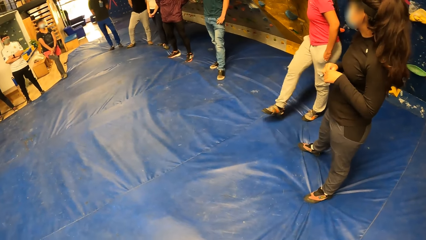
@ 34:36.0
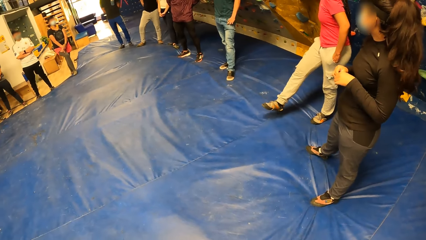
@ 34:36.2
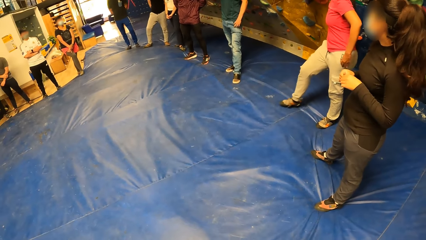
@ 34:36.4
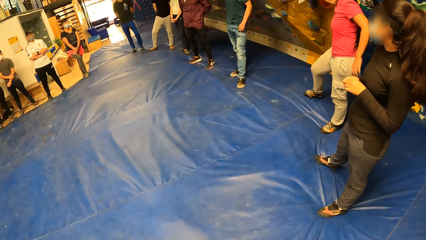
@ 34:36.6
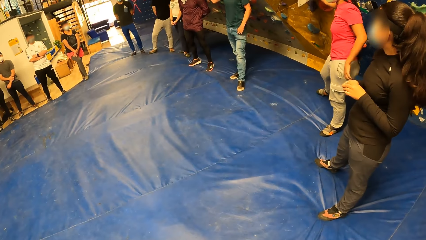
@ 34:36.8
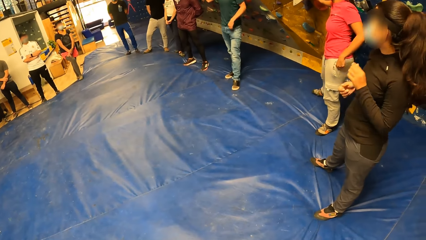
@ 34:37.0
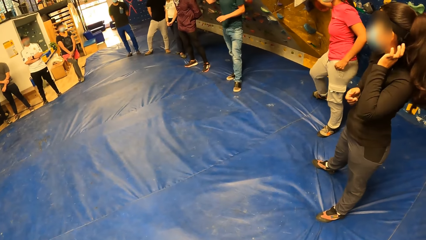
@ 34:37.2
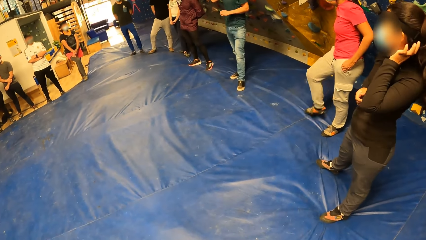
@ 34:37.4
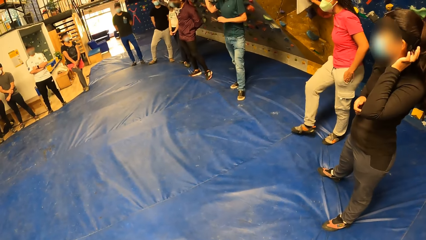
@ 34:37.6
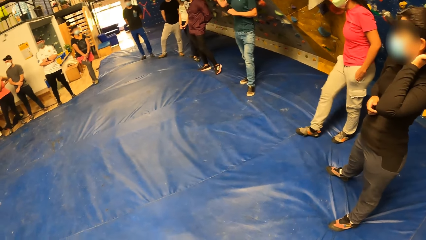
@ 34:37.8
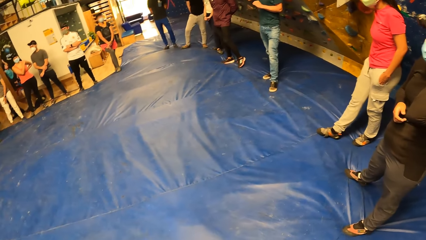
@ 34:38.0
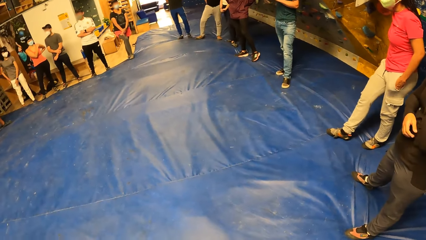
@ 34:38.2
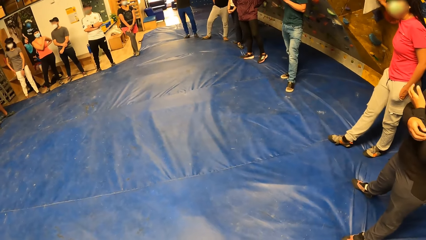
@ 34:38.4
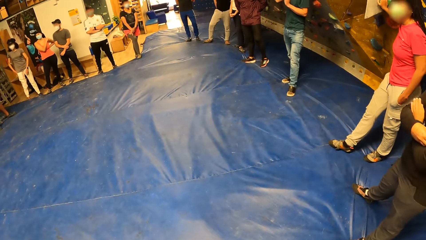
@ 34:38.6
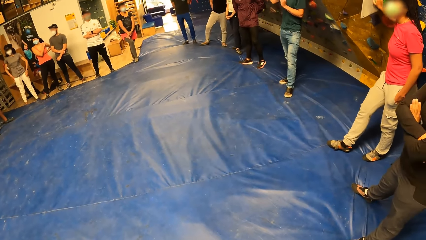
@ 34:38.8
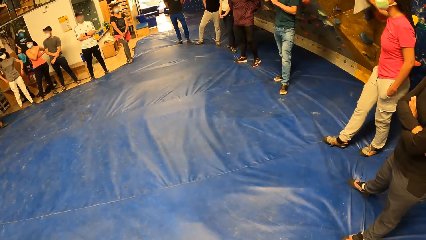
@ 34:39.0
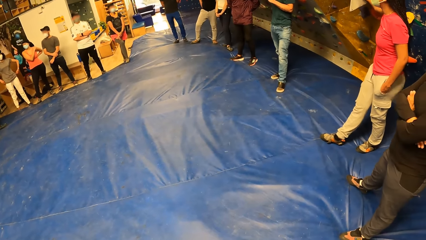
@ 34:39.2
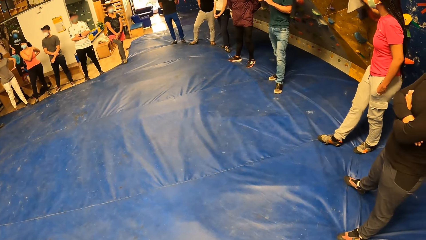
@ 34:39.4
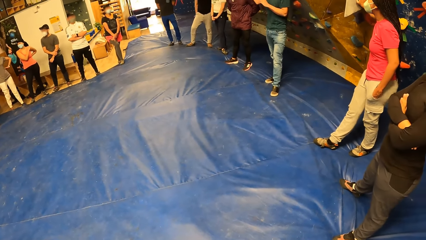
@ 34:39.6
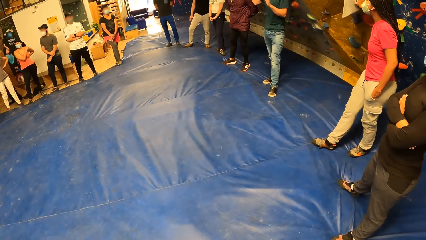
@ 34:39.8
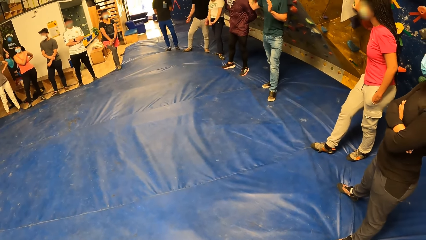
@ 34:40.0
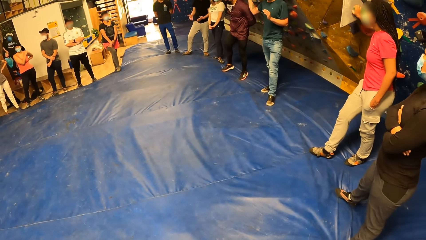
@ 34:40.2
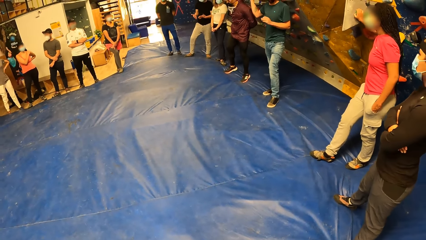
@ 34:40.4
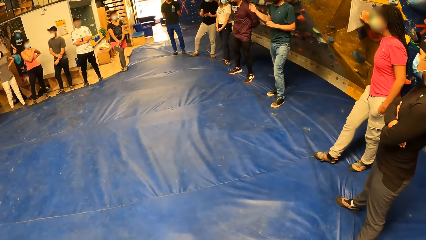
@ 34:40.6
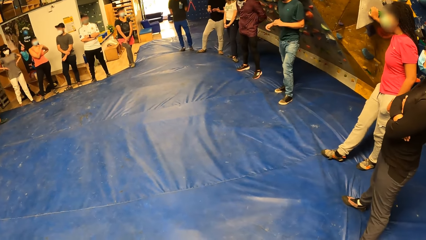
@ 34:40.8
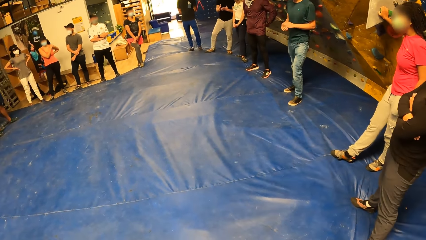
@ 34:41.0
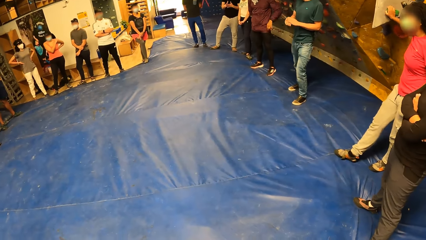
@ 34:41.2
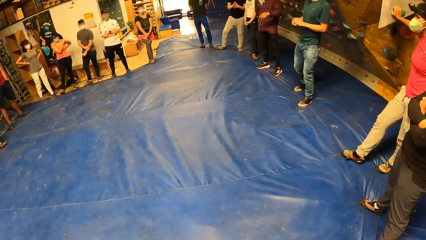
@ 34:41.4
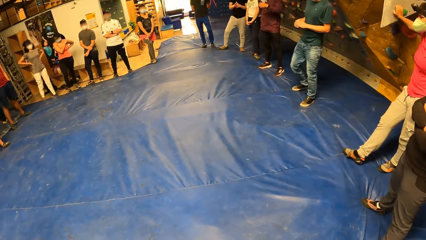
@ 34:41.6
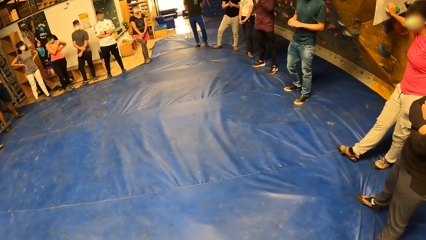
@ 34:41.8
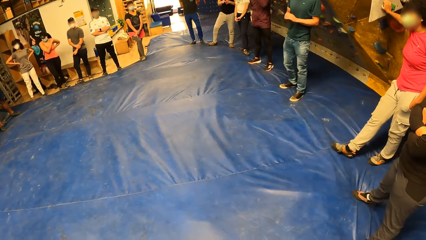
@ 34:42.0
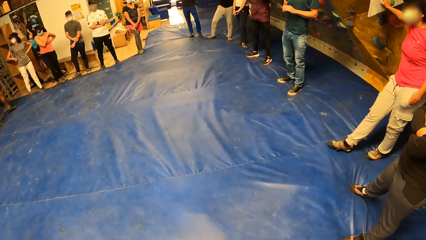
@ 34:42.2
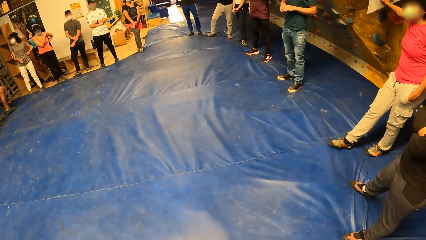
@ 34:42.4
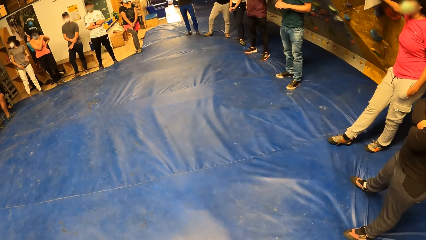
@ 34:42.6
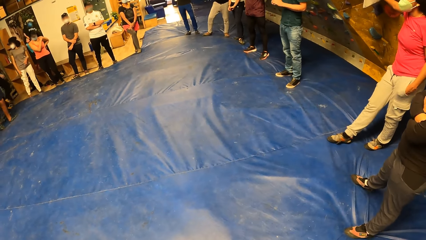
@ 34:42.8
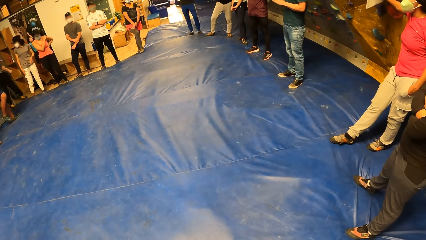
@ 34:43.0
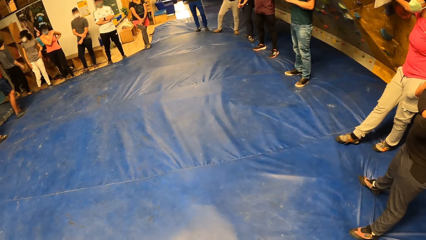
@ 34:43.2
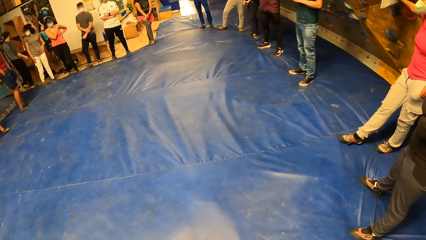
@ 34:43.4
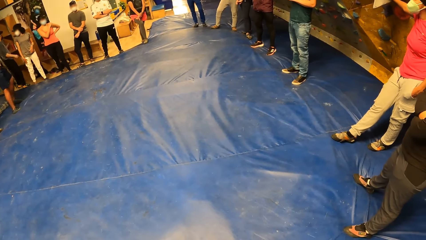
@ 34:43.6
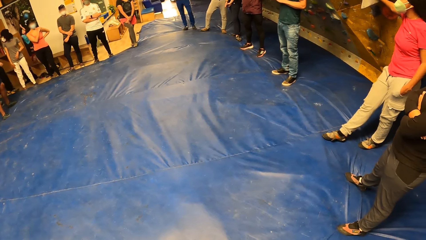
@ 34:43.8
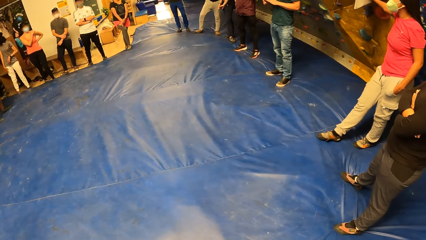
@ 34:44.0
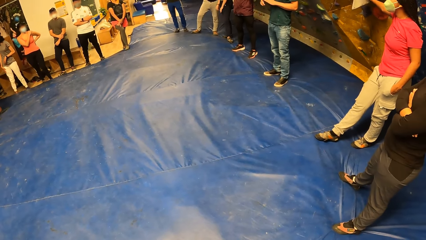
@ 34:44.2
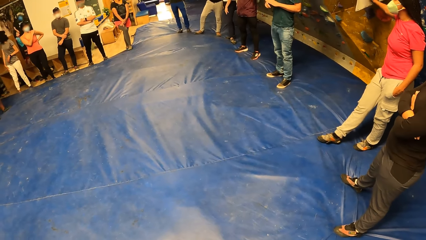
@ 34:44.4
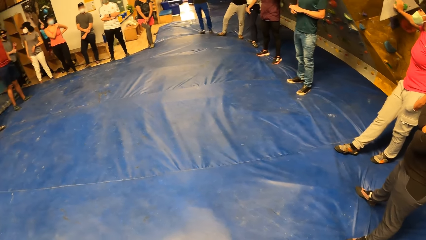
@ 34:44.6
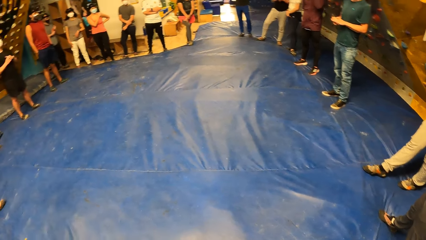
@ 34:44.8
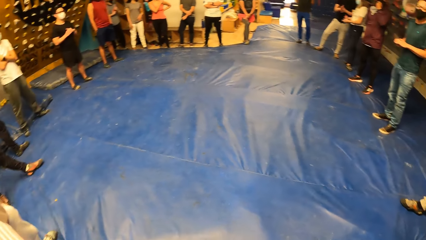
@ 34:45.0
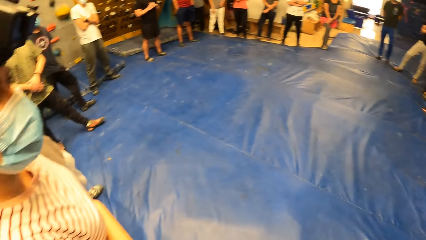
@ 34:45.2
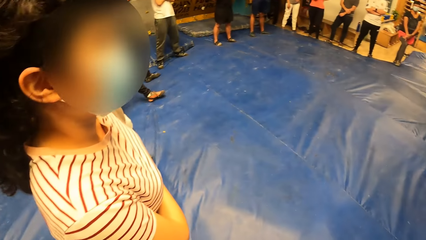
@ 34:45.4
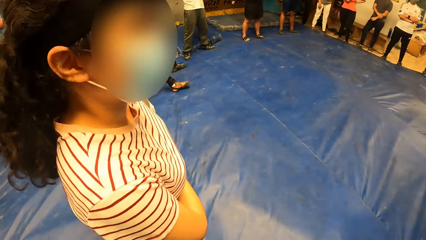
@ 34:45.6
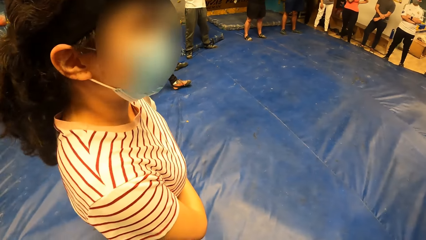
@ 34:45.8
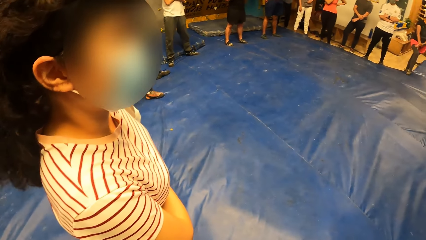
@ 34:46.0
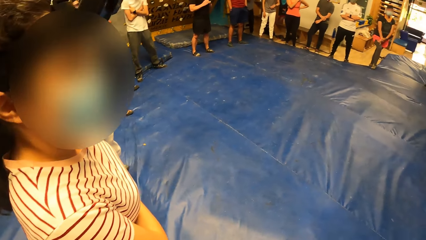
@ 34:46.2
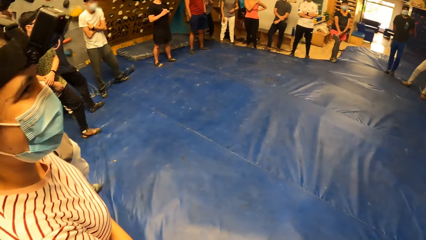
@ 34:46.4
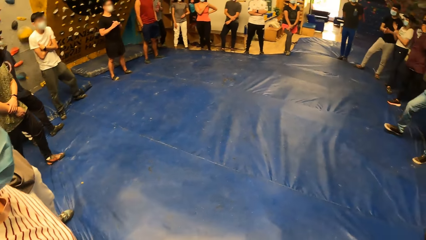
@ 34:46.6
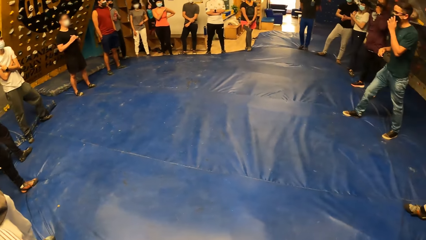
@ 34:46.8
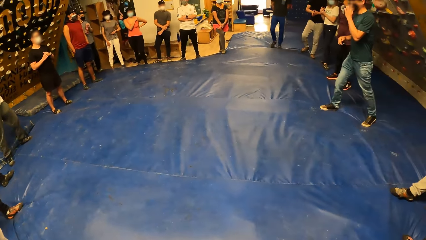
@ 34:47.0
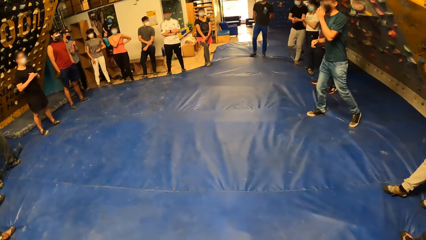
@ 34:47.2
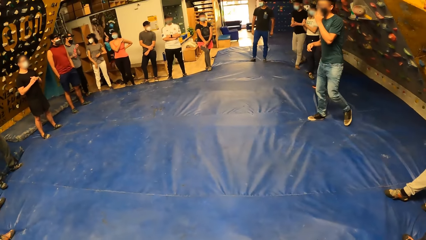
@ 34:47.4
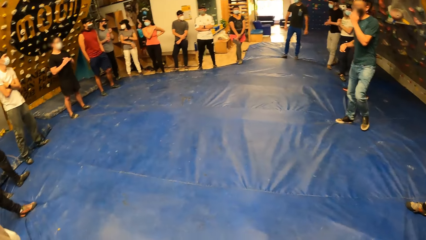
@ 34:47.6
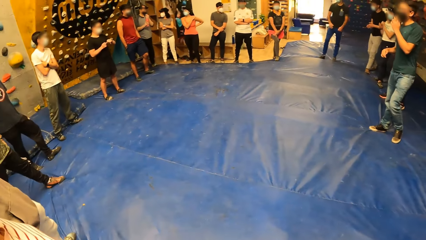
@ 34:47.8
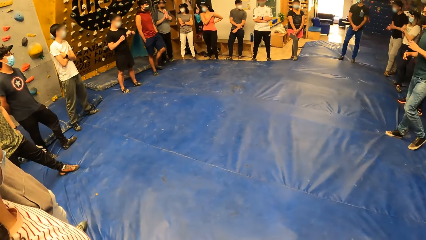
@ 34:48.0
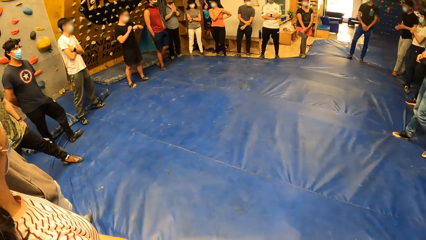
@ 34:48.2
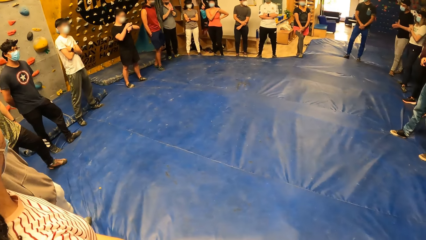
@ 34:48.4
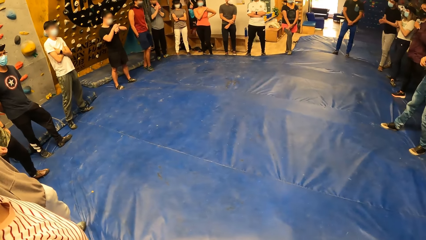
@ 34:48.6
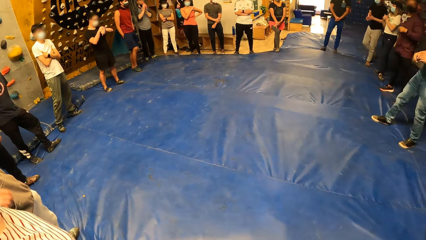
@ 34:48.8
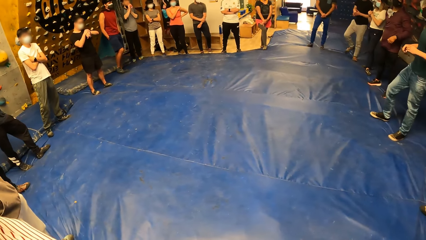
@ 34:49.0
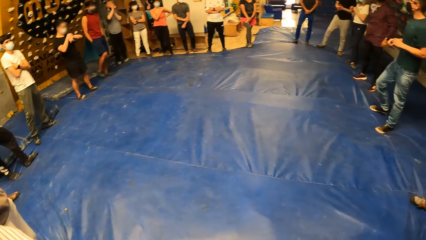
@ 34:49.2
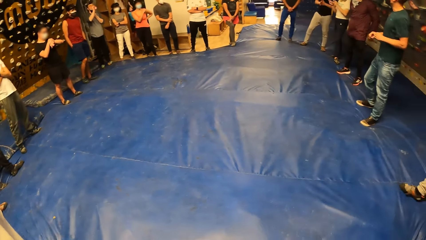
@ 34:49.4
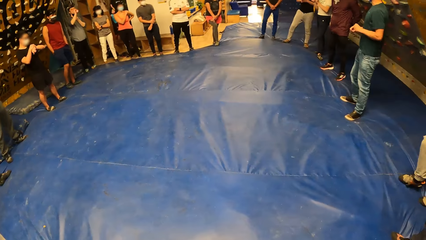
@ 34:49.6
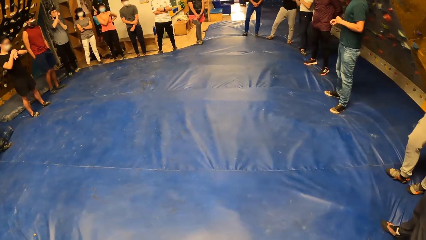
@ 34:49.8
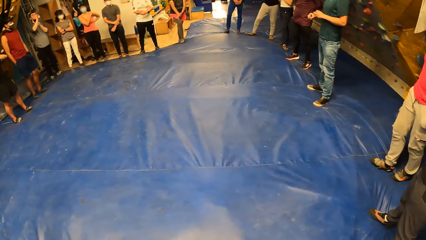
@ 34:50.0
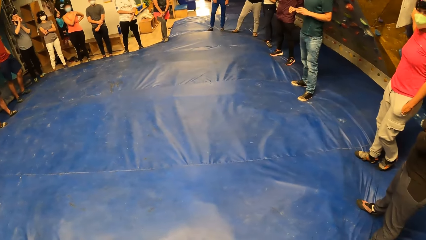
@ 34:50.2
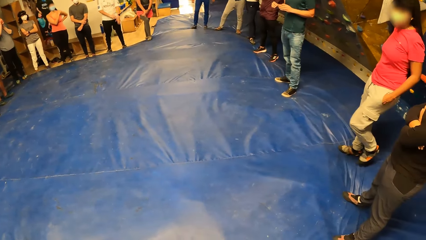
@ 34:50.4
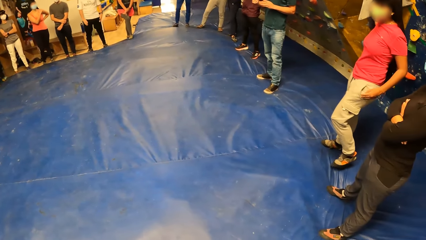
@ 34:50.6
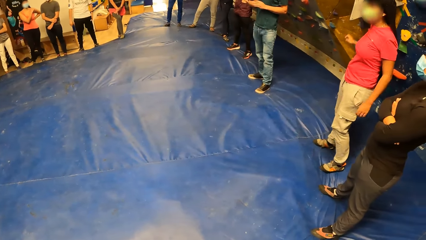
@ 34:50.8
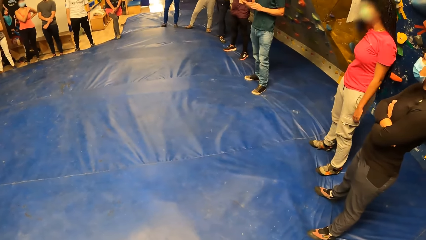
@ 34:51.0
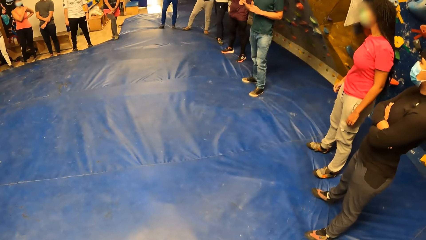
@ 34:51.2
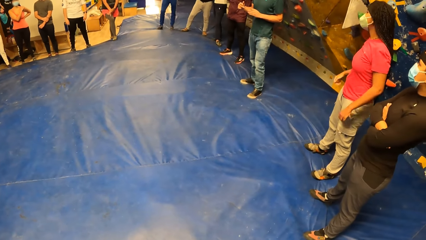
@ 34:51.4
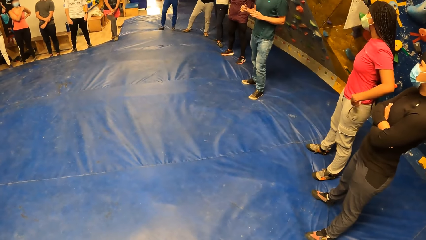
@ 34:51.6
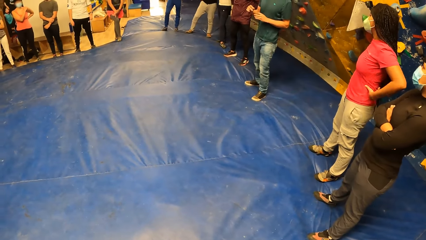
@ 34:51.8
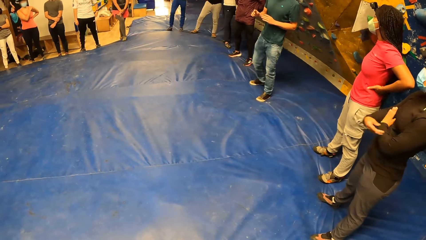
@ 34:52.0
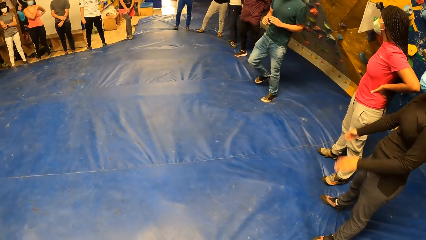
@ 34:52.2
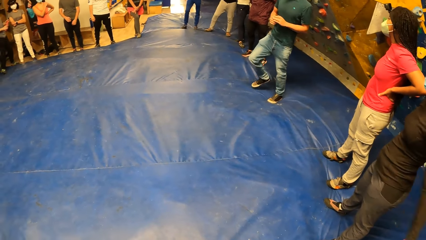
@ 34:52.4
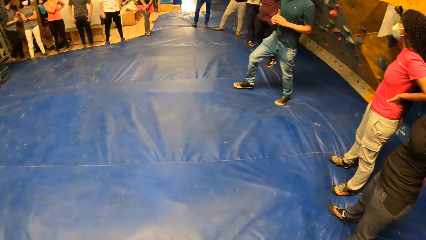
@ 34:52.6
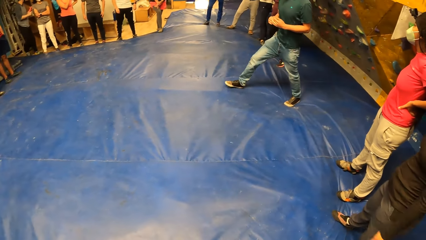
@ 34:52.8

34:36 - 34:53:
A woman scratches her head with her left hand.
